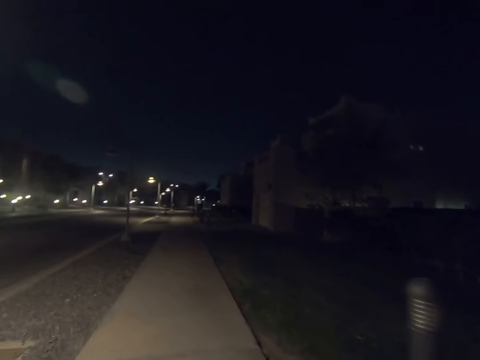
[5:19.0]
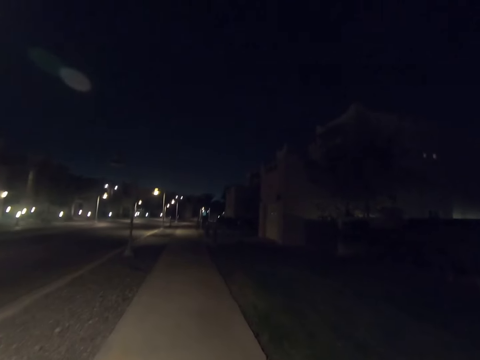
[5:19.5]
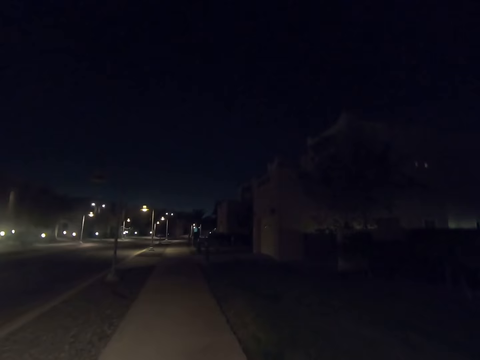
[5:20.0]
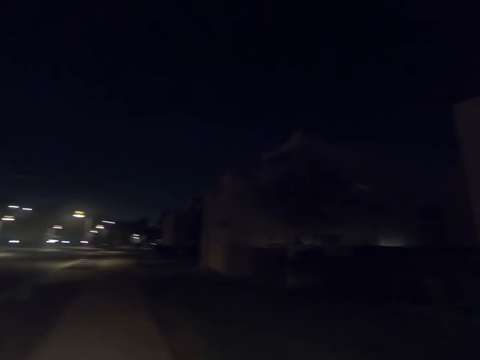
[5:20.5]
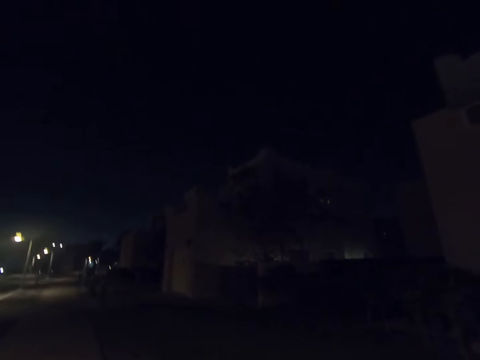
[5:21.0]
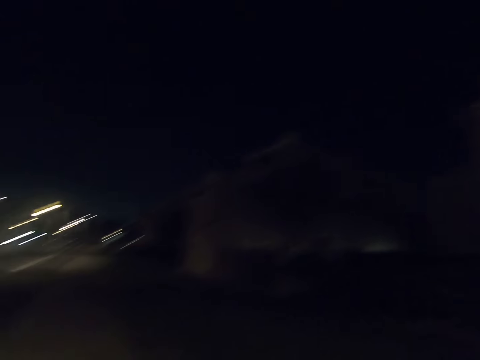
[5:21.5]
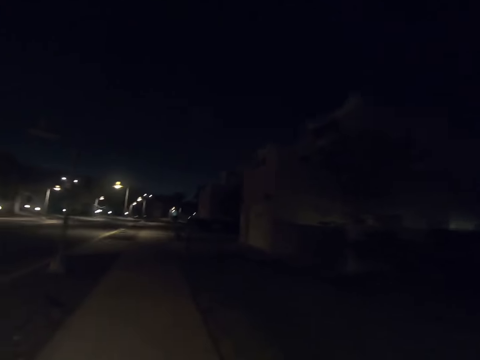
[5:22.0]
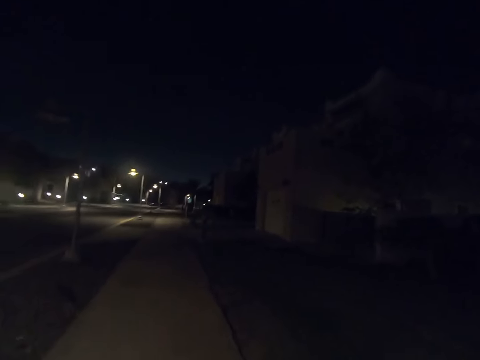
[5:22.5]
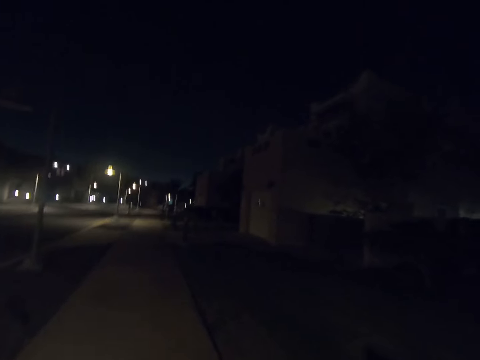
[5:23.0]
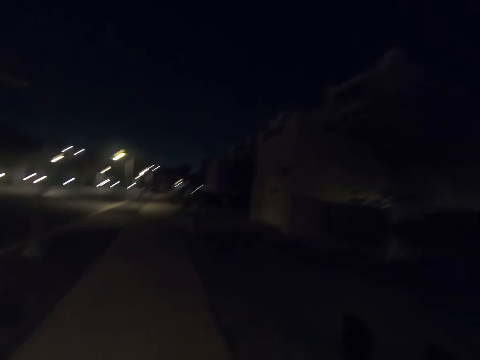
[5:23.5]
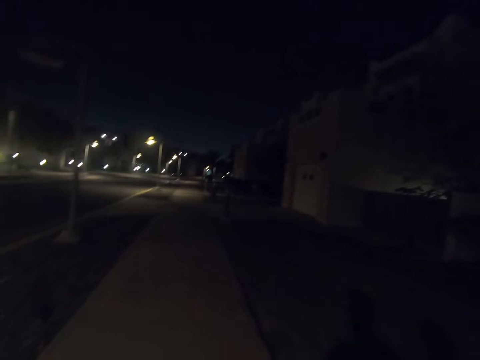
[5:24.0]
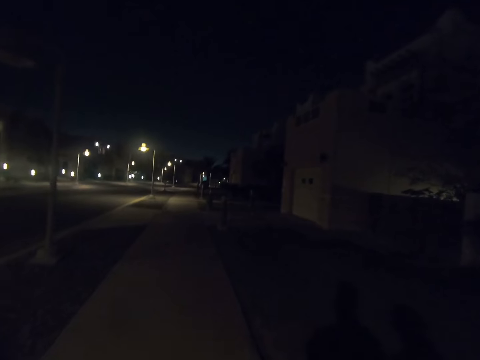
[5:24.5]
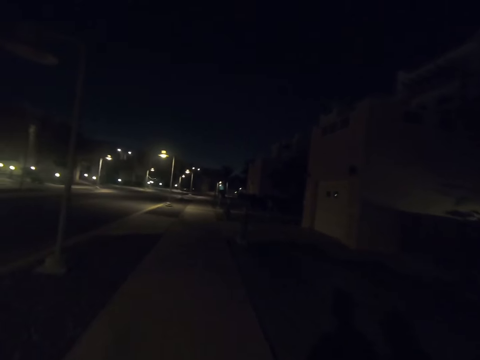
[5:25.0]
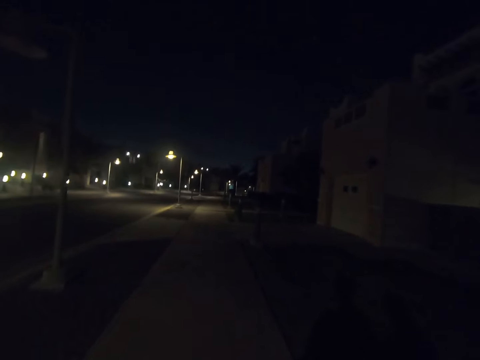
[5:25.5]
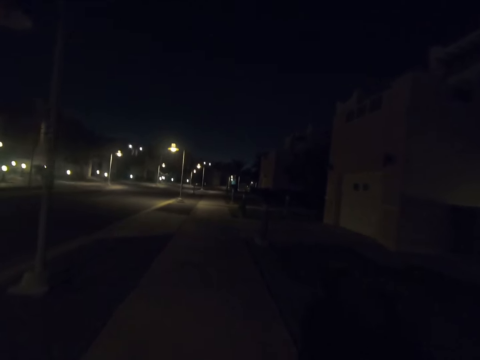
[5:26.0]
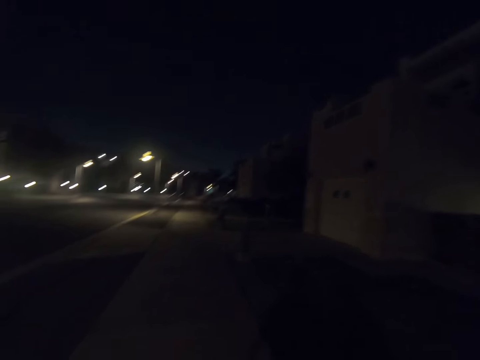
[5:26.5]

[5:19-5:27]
The camera wearer looks right. They look forward.

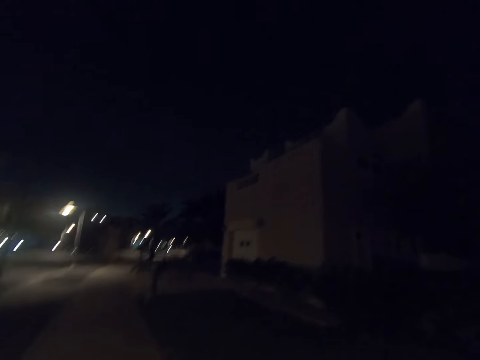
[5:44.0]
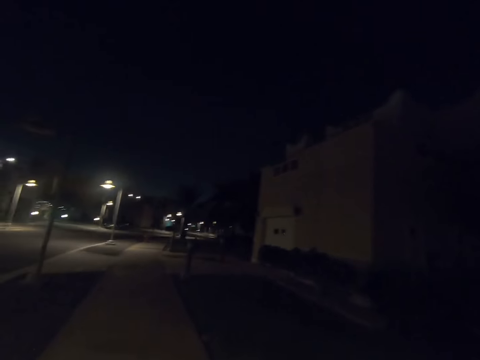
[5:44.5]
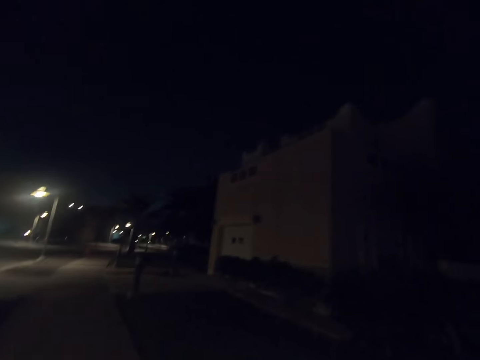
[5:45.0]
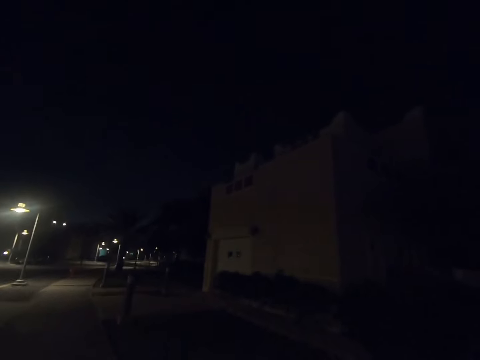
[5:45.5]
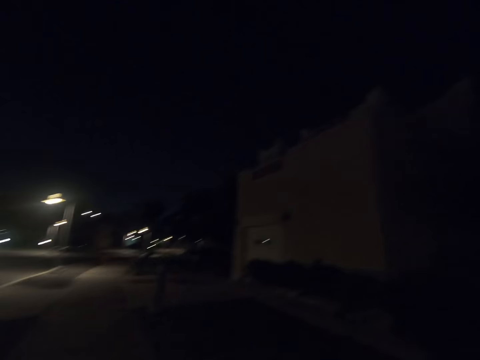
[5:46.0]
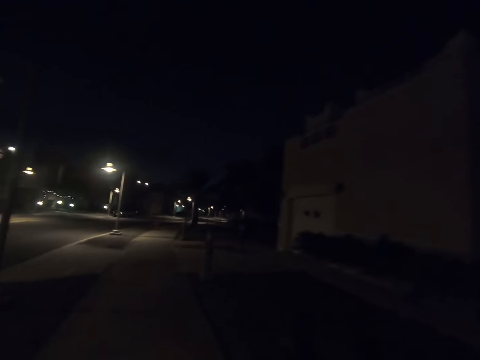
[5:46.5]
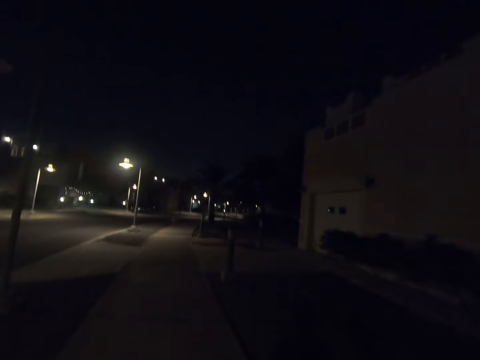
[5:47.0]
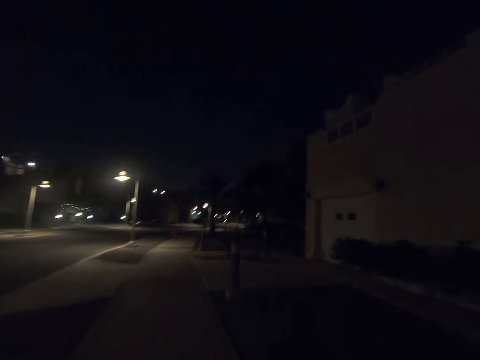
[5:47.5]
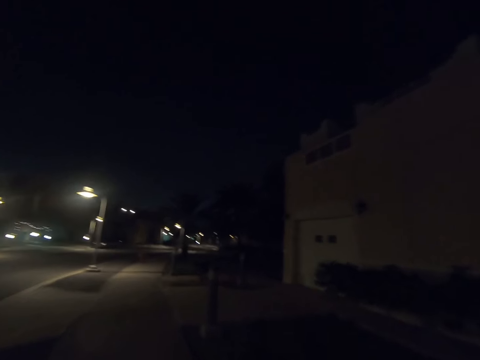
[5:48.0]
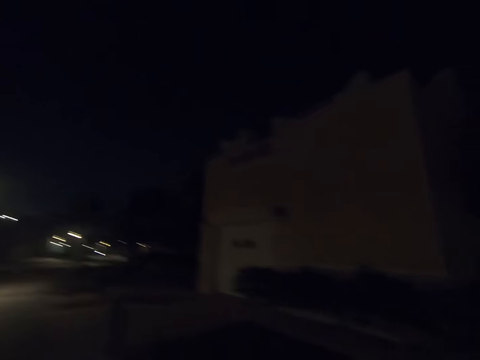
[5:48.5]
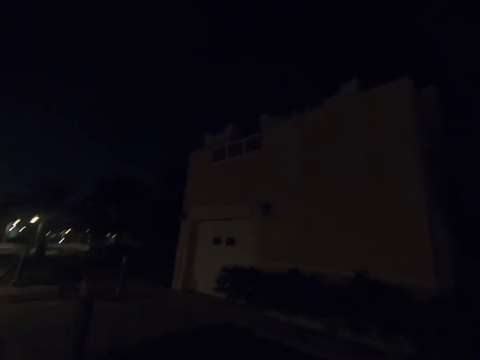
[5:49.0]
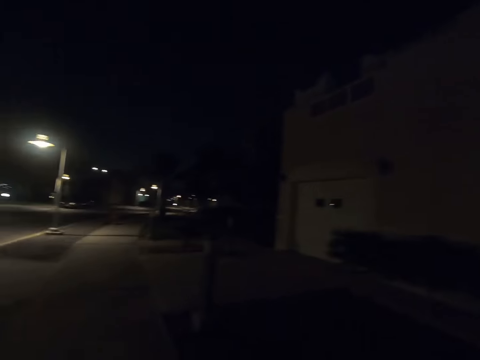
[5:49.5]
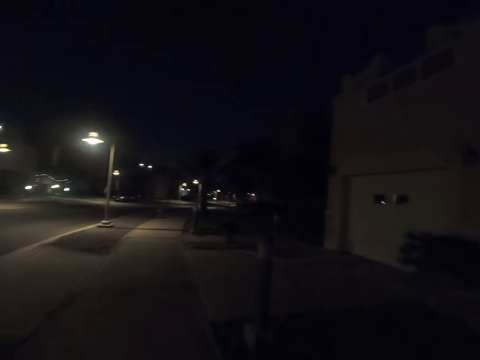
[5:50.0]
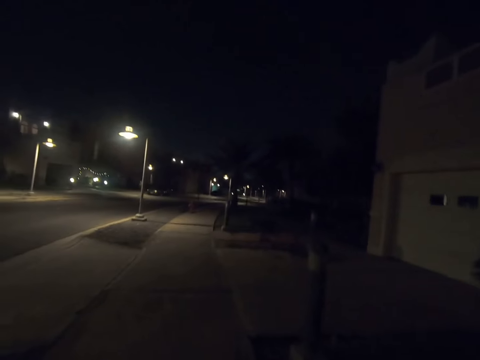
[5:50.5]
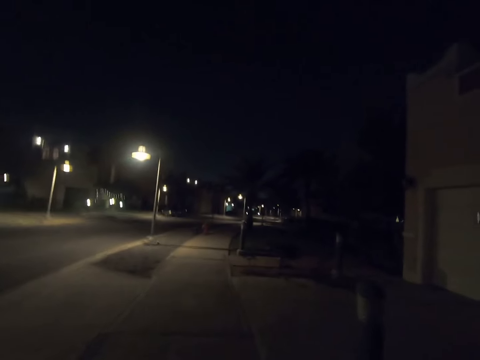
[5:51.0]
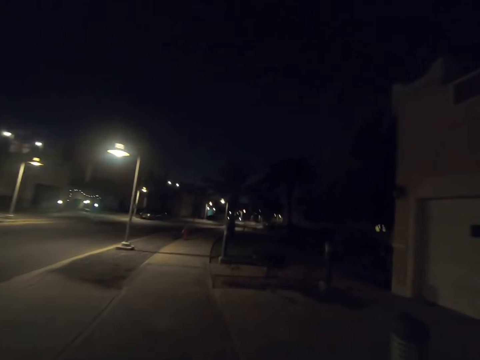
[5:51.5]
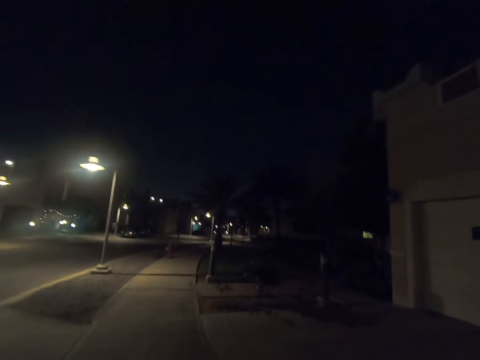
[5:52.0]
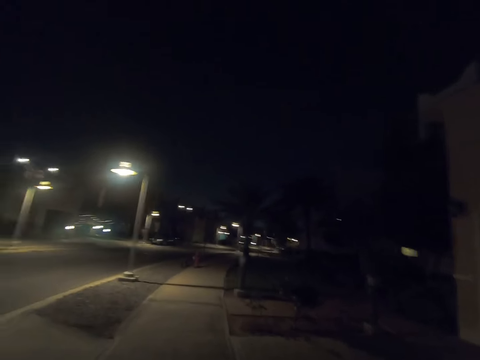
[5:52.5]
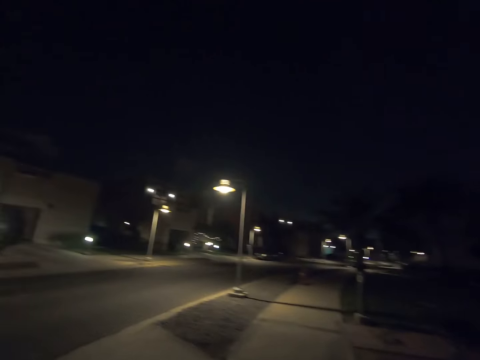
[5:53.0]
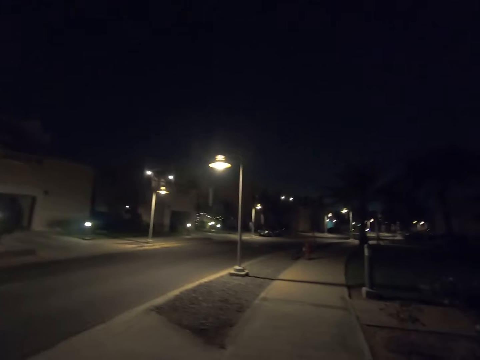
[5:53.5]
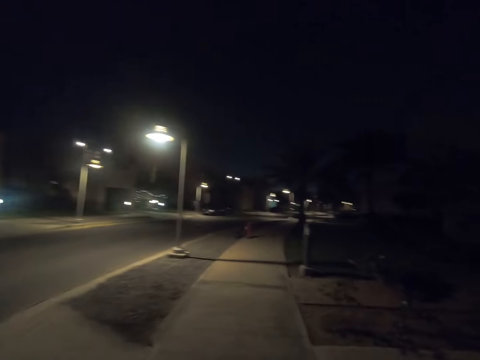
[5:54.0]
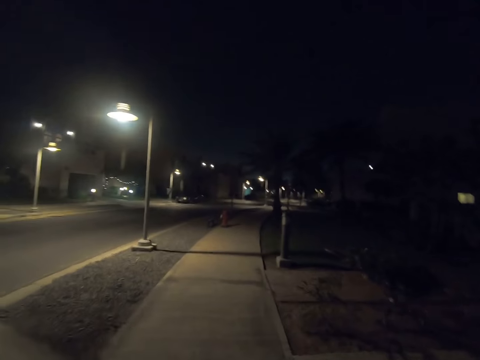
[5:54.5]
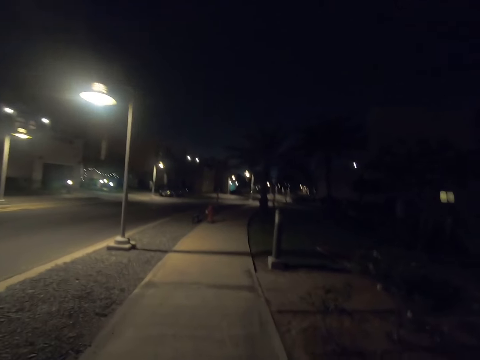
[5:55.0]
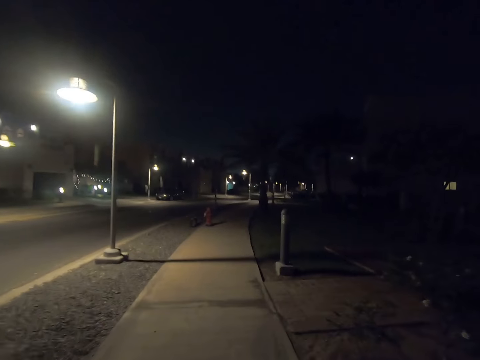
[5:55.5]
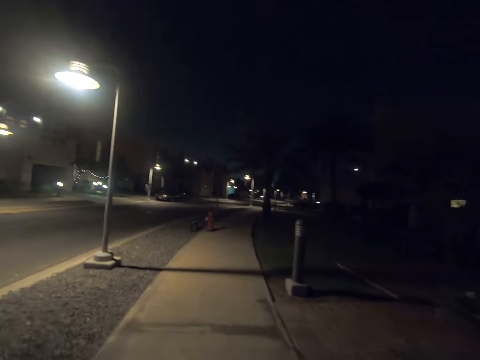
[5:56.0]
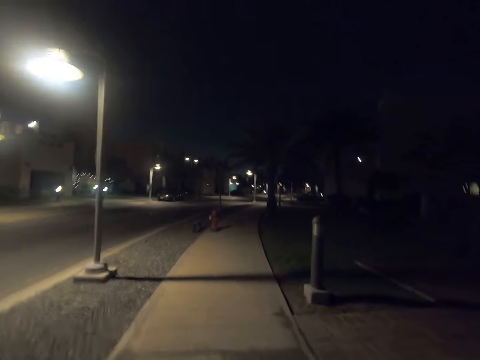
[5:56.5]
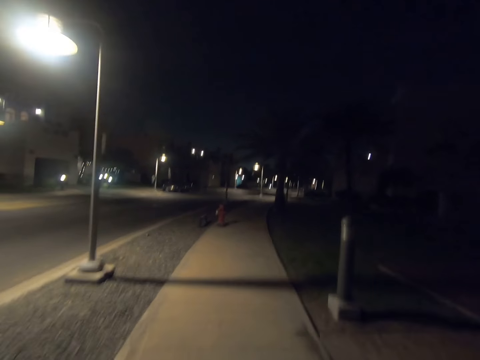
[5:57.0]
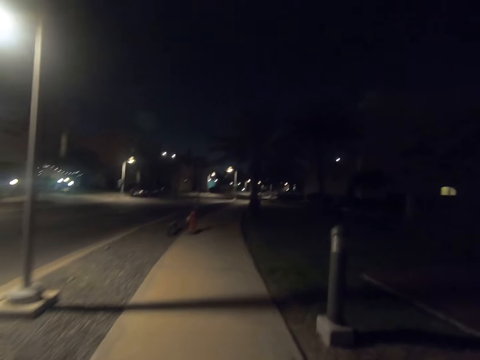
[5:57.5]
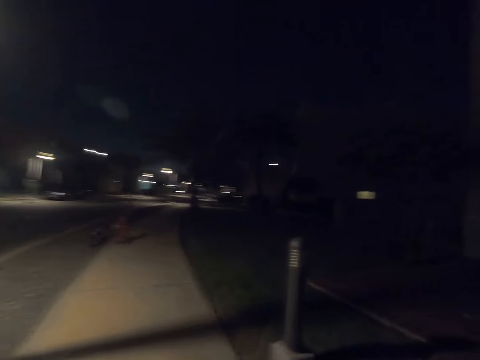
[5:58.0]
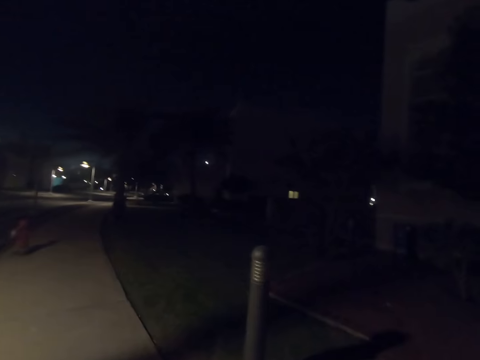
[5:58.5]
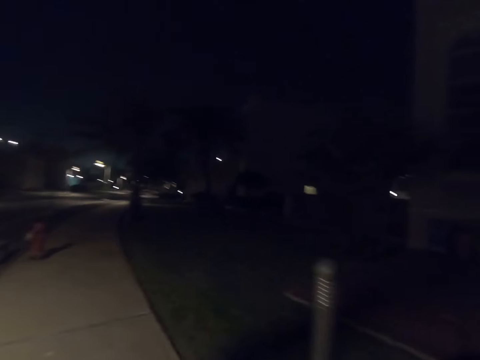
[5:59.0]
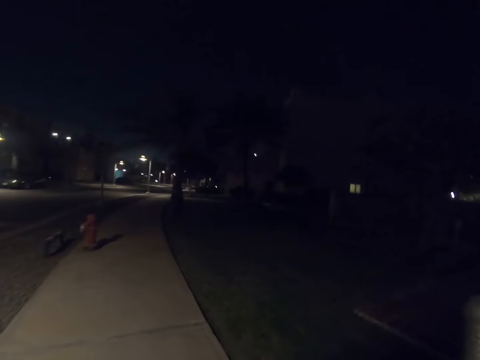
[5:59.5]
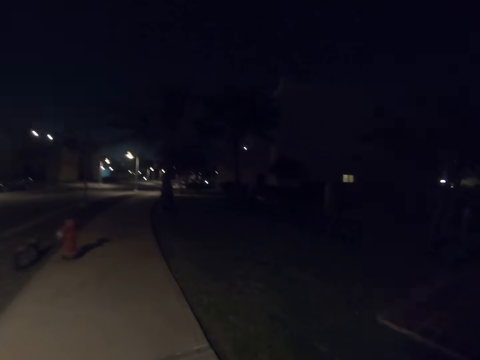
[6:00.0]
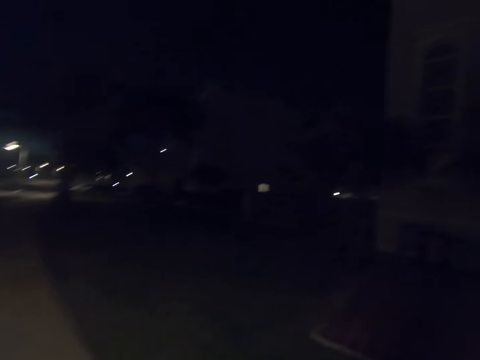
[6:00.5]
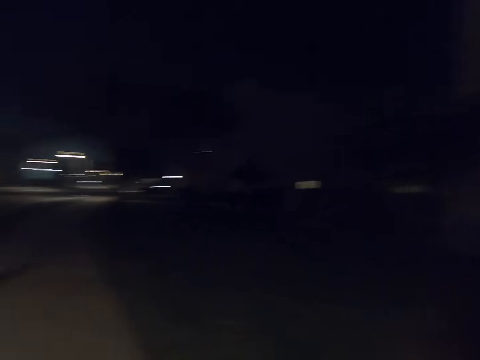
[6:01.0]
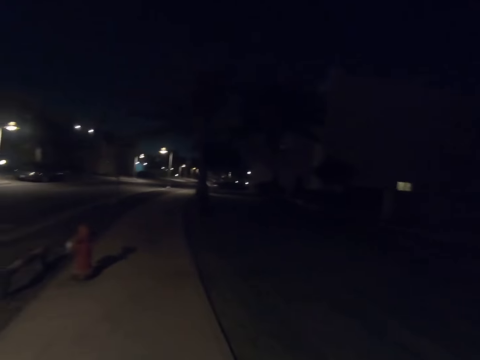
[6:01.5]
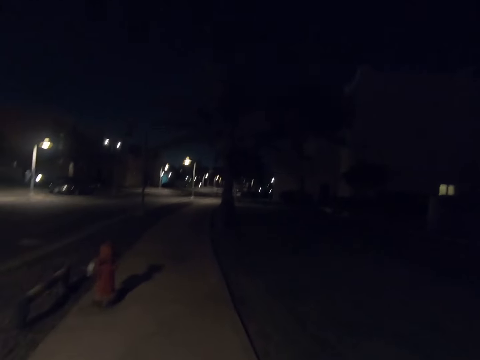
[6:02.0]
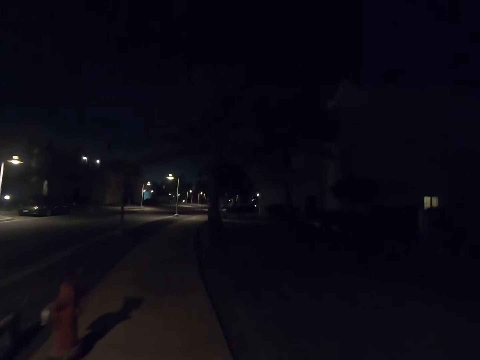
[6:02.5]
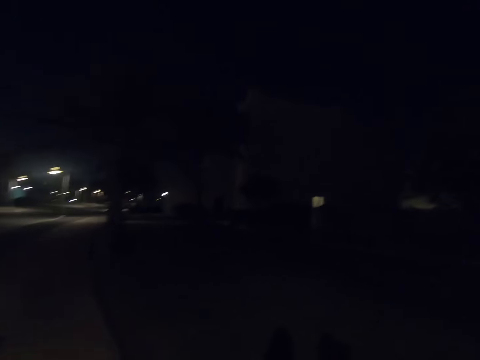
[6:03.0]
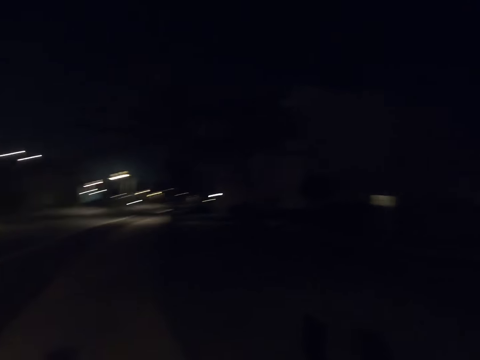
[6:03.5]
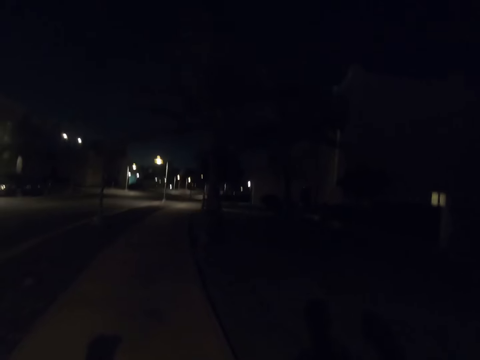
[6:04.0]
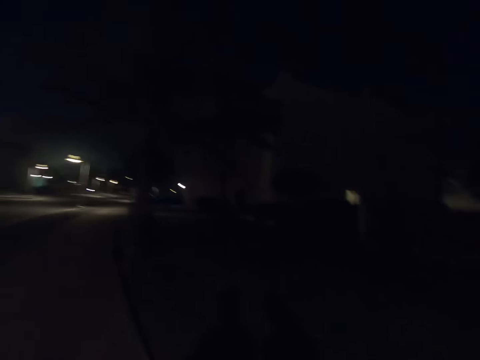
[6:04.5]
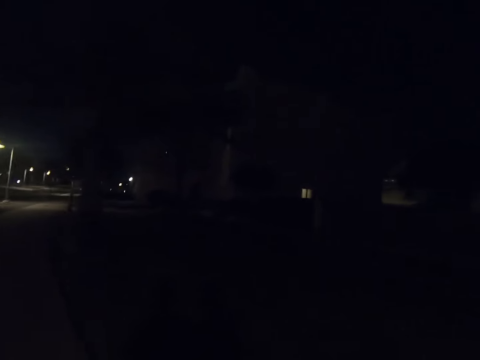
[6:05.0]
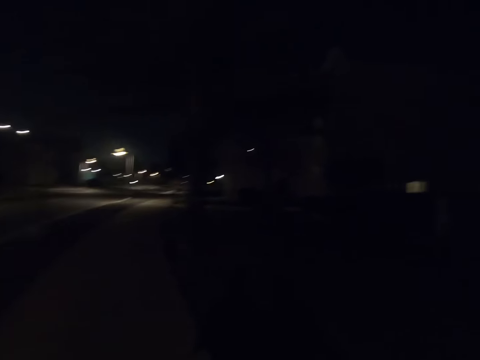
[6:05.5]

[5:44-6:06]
The camera wearer looks right. They look forward. They look right. They look forward. They look left. They look forward. They look right. They look forward. They look right. They look forward. They look right. They look forward. They look right.
